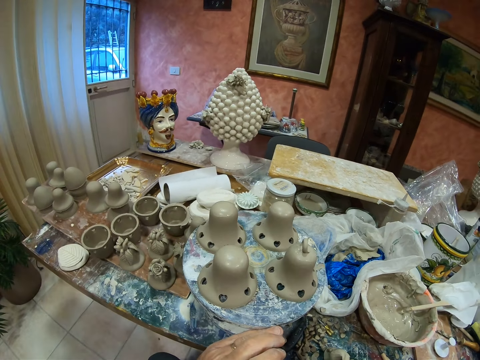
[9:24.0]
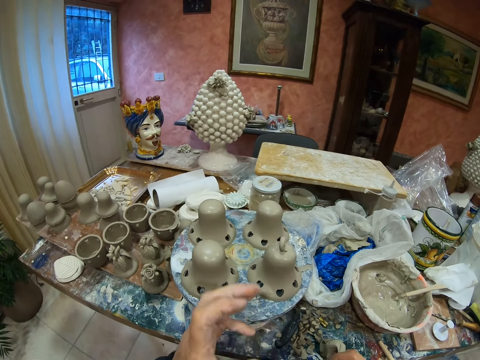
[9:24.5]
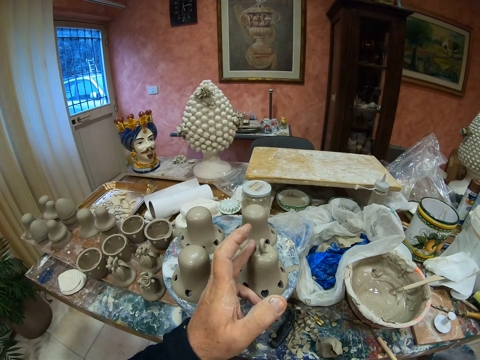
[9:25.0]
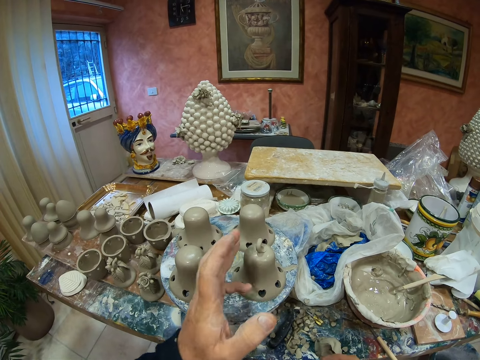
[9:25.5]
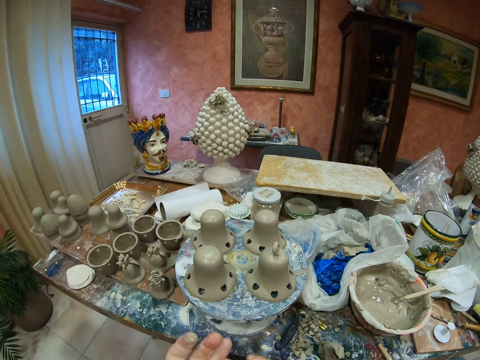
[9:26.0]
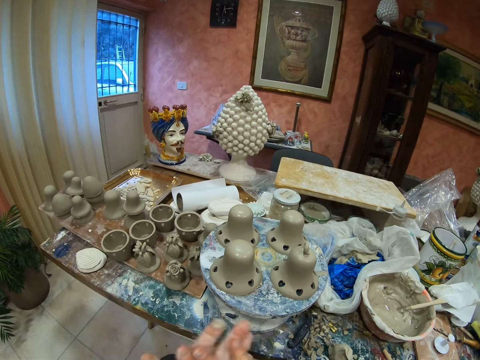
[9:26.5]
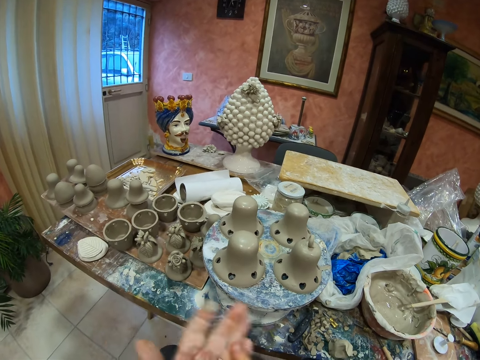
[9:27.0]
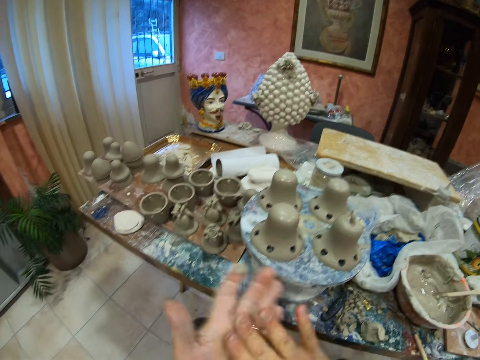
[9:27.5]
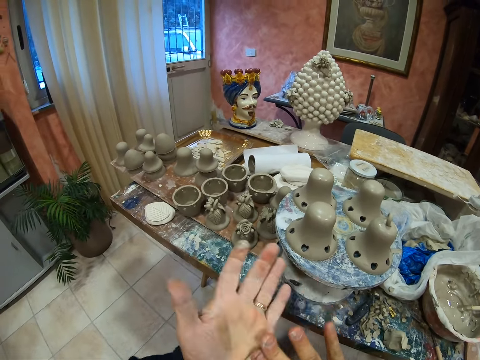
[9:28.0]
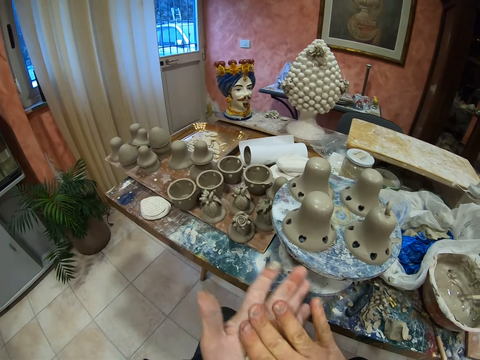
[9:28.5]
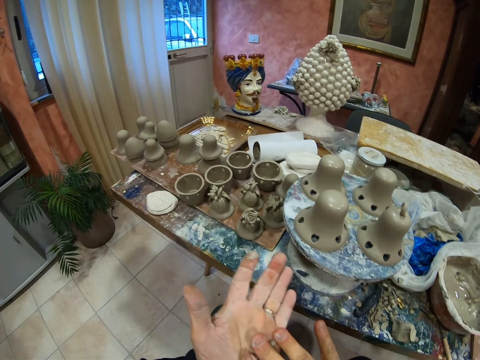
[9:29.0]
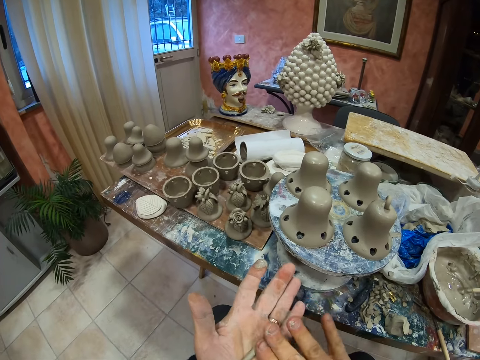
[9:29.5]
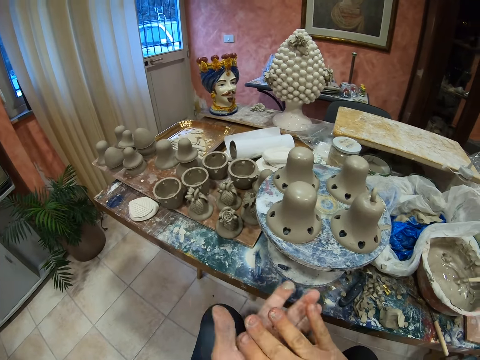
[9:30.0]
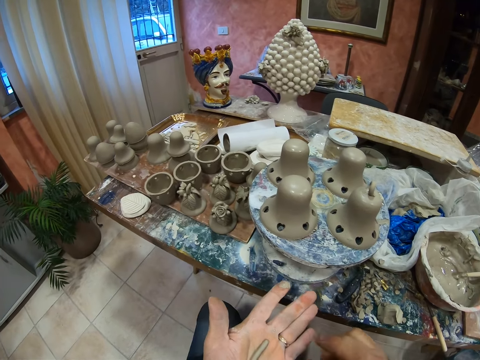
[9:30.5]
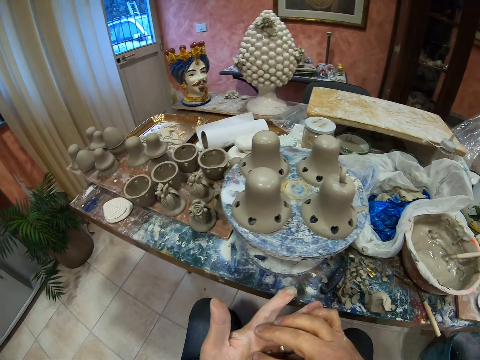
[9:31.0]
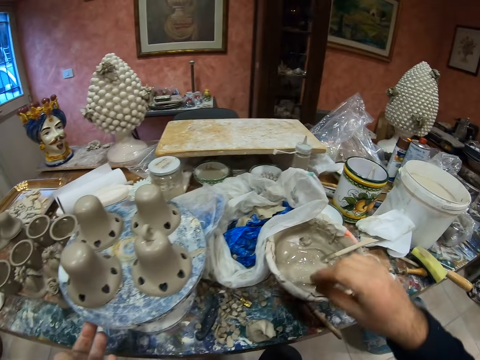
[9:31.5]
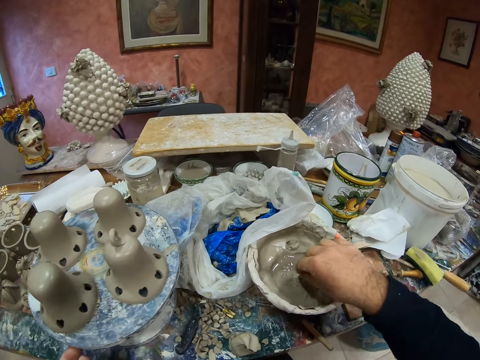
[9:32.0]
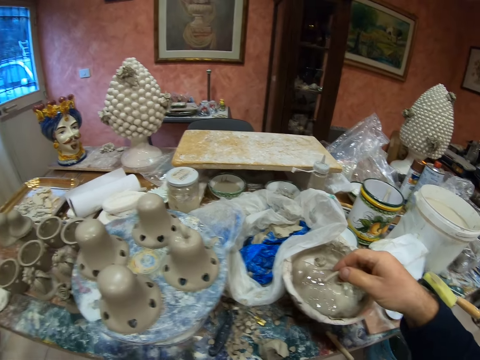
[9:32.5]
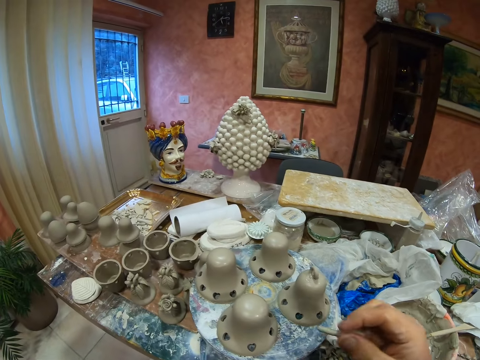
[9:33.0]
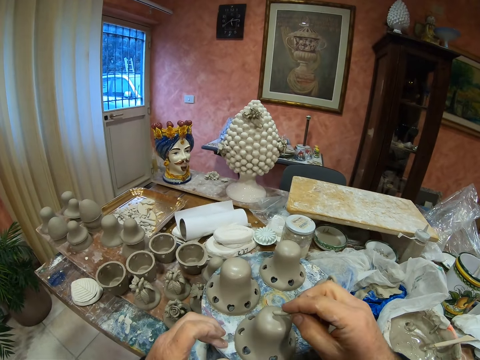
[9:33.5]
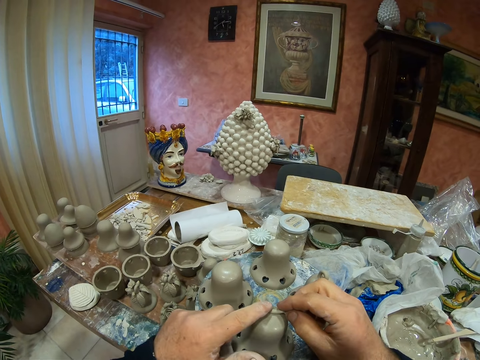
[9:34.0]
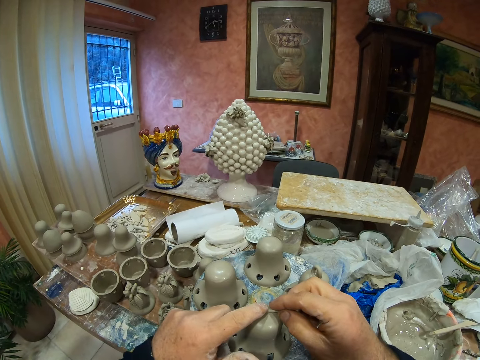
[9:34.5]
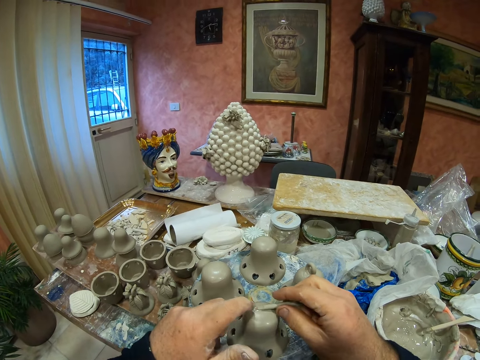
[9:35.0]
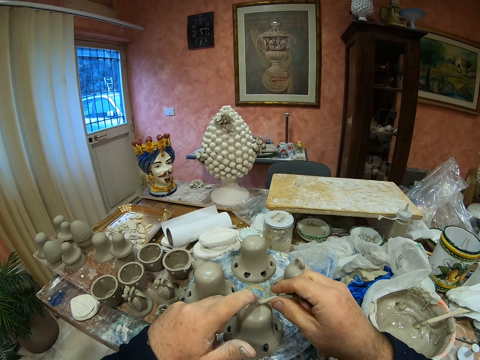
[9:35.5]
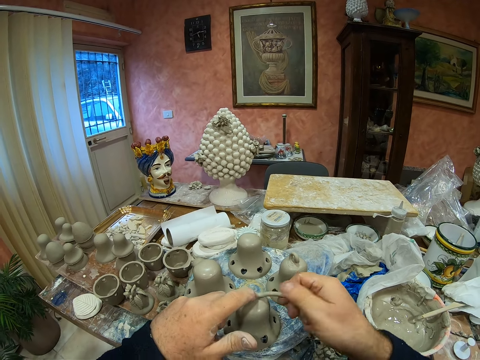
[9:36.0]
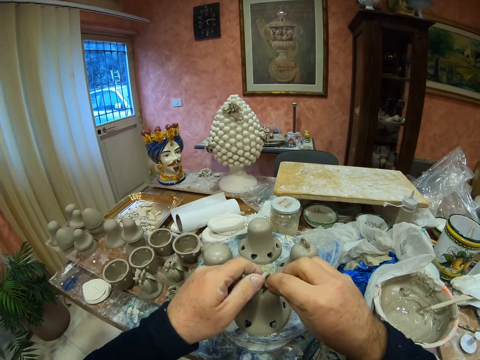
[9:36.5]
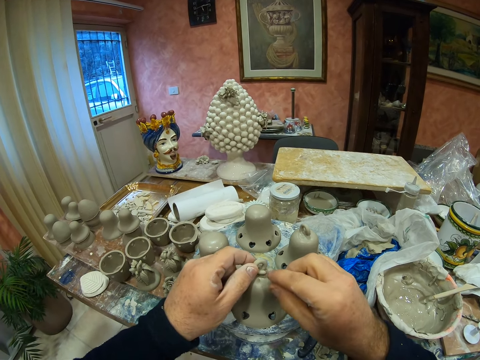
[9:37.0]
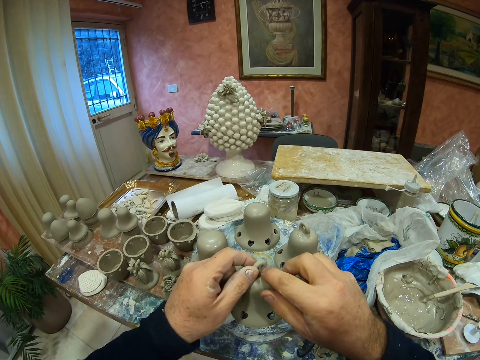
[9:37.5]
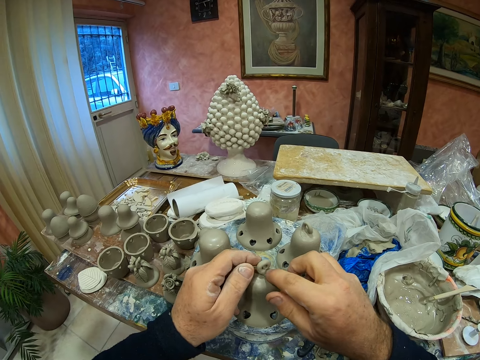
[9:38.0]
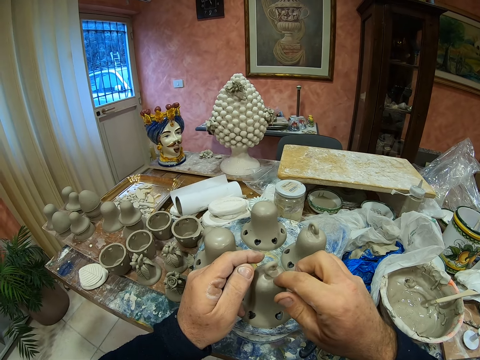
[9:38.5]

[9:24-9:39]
The camera wearer touches the vessel. They rub the clay modelling on their hands. They spiral the clay with their hands. They dip the clay stick in the clay paste in the bowl. They spin the plate stand. They stick the clay modelling on the vessel. They mold the clay stick on the pottery clay molds.

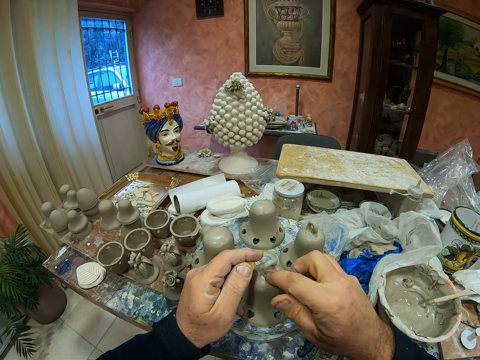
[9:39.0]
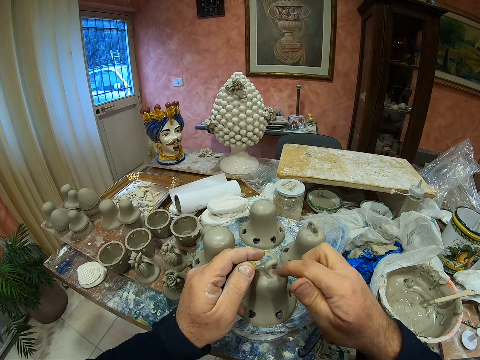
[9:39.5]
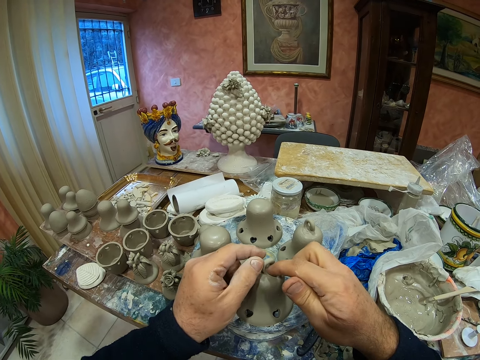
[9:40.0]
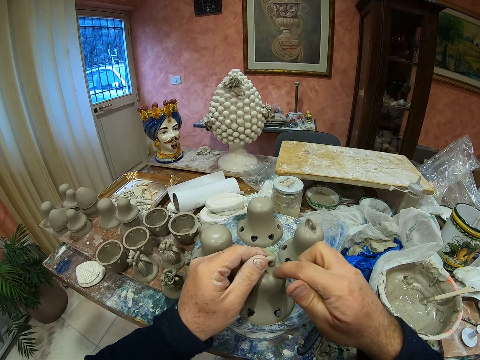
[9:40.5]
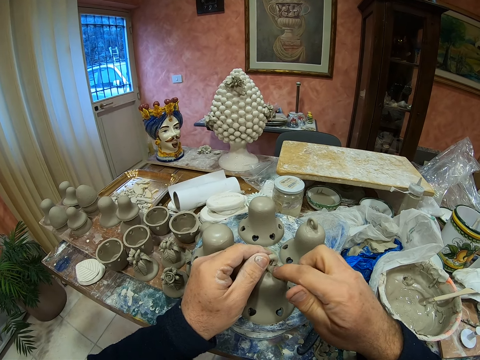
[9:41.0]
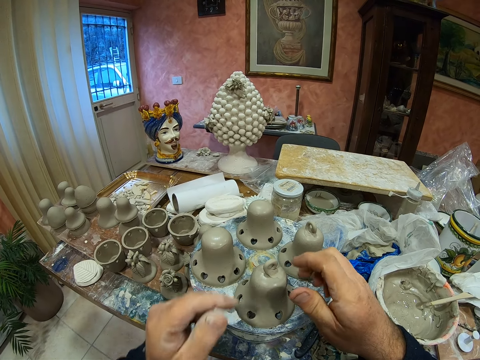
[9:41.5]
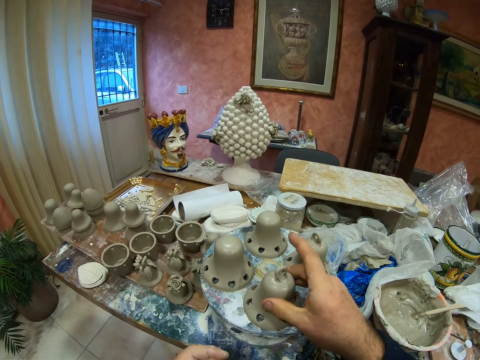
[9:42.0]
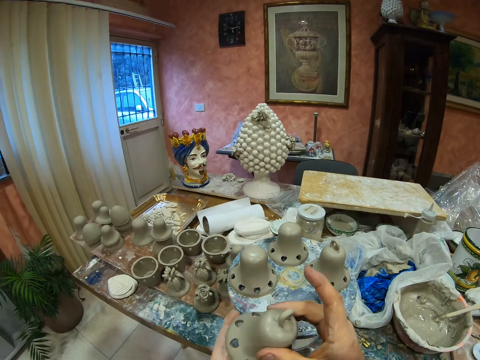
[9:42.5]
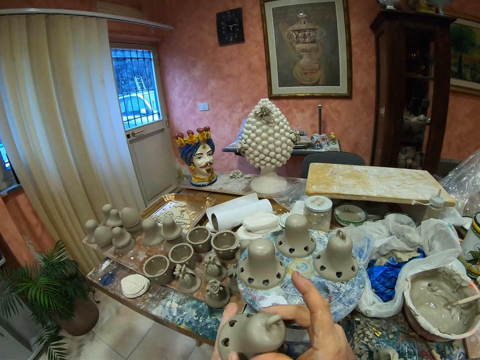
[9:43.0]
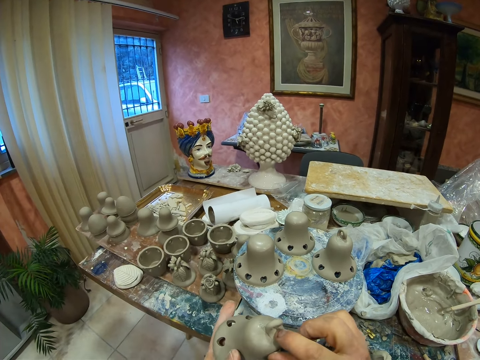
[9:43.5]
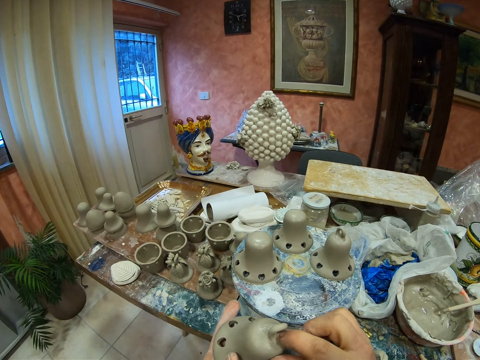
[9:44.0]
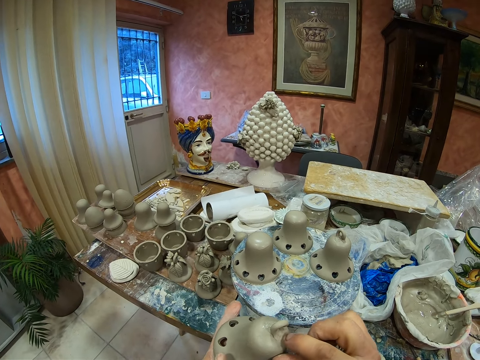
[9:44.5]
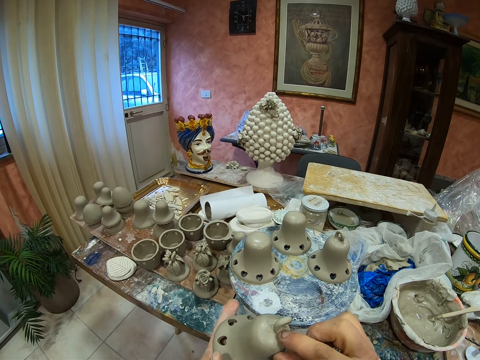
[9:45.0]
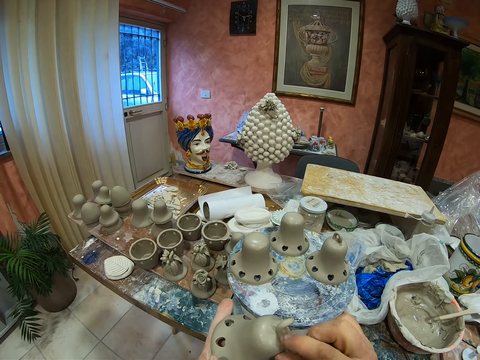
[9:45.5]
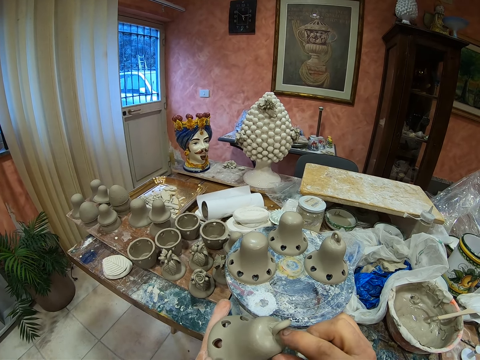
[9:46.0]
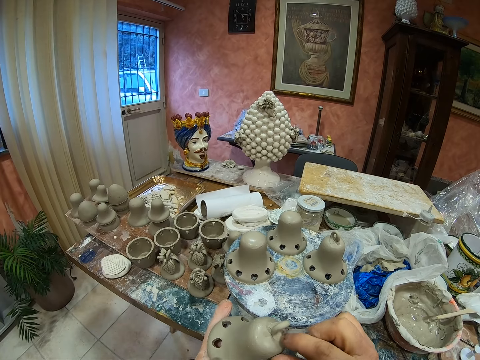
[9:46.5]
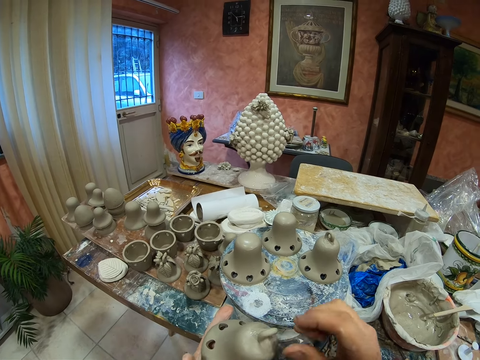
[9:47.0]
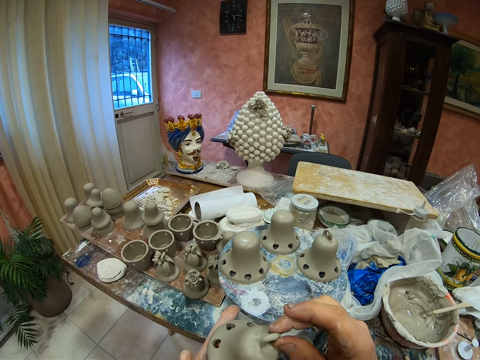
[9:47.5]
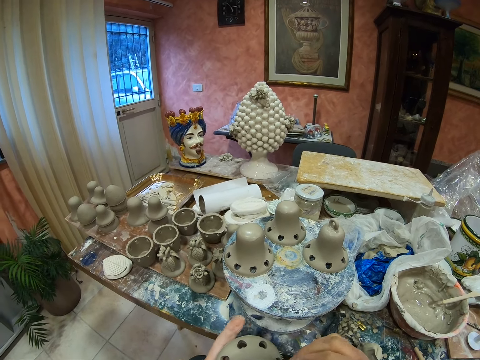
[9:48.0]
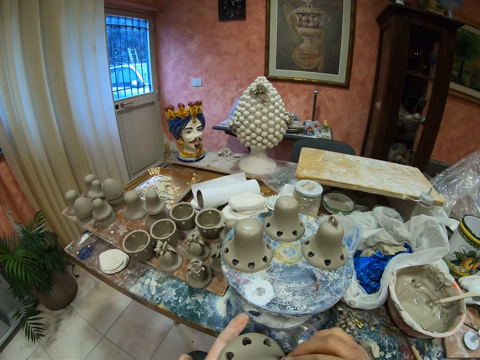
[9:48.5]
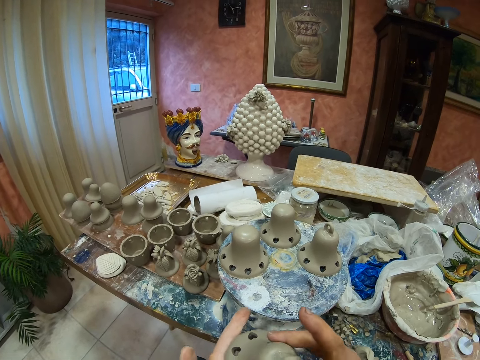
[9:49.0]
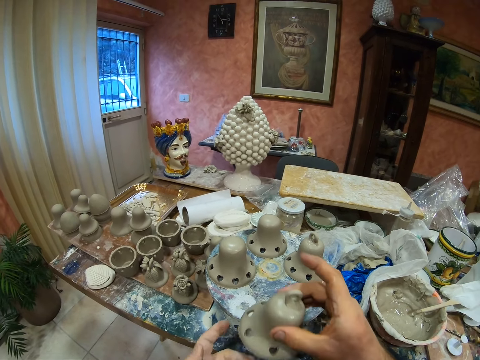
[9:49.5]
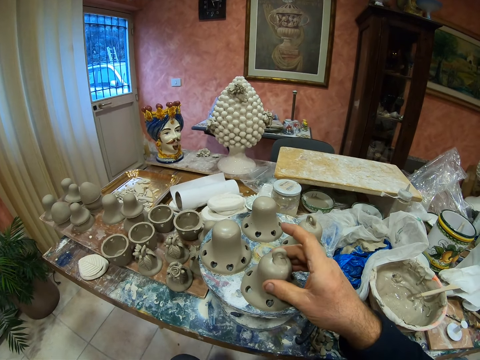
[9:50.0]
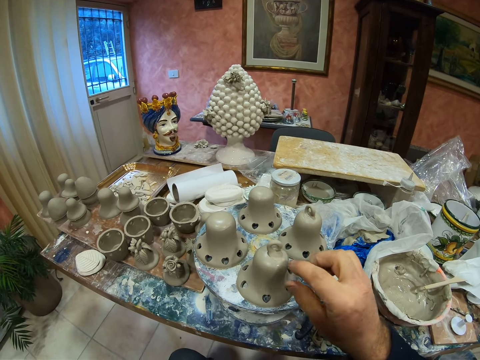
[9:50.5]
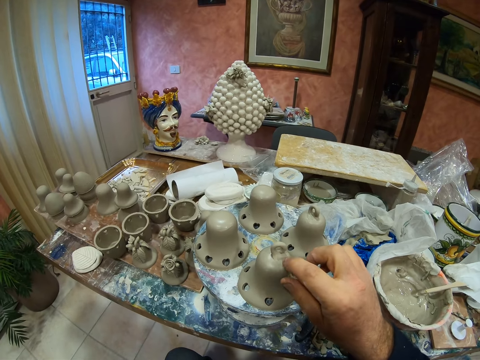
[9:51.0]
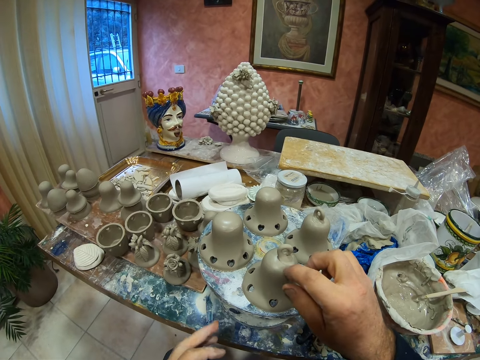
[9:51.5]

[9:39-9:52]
The camera wearer picks up the vessel. They rub a finger on the vessel. They put the vessel down. They rub a finger on the vessel.
